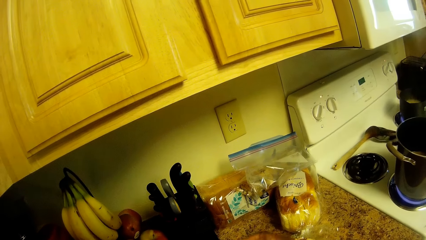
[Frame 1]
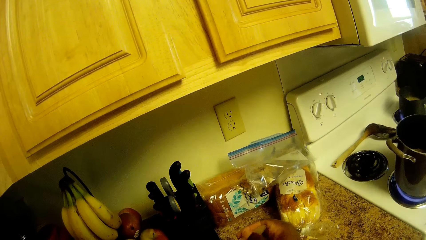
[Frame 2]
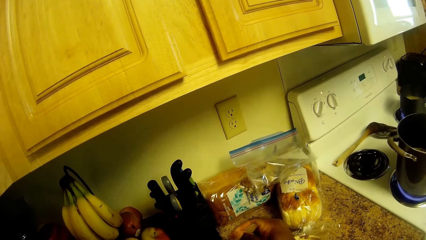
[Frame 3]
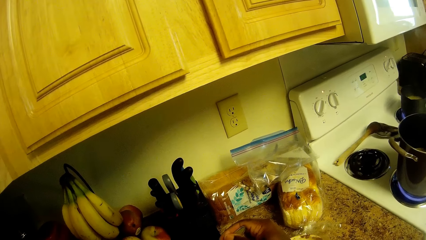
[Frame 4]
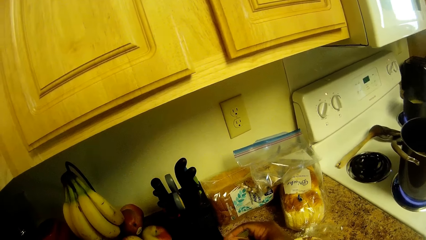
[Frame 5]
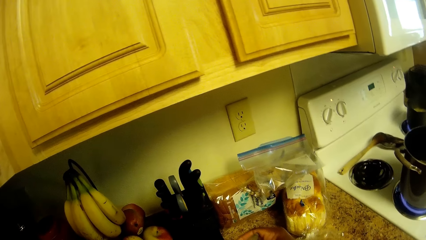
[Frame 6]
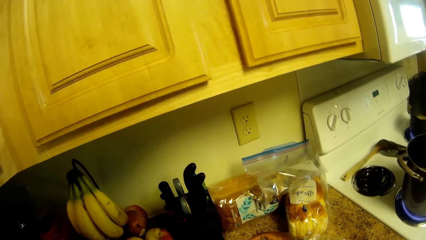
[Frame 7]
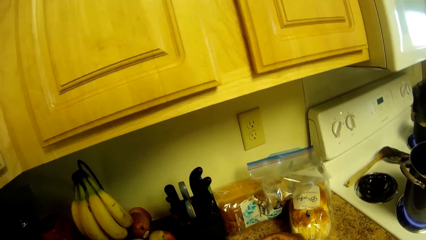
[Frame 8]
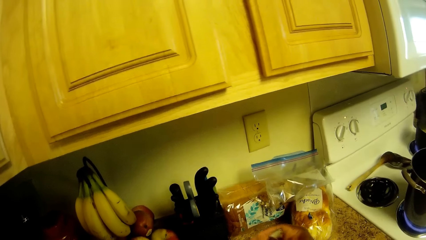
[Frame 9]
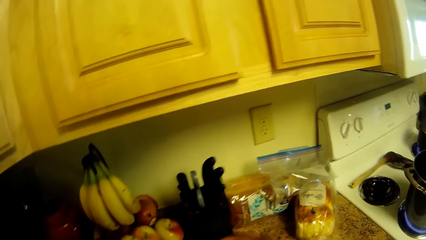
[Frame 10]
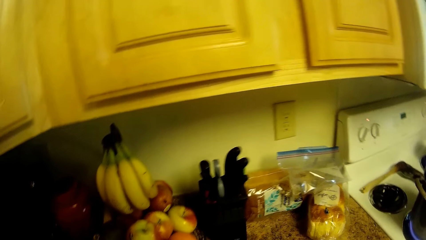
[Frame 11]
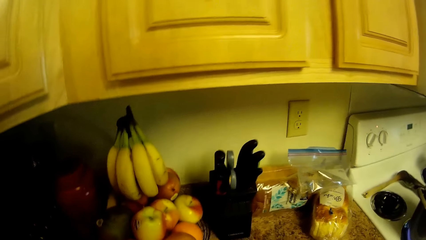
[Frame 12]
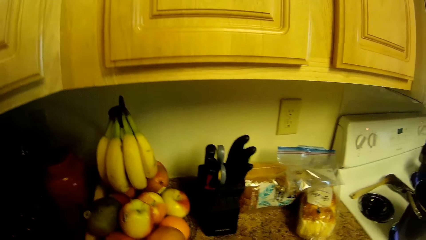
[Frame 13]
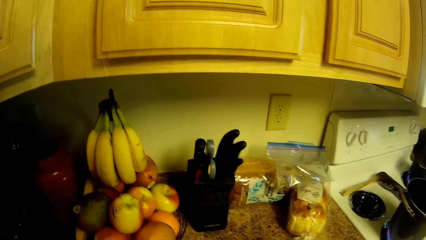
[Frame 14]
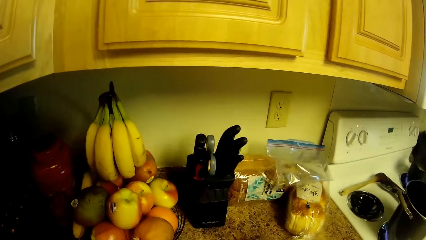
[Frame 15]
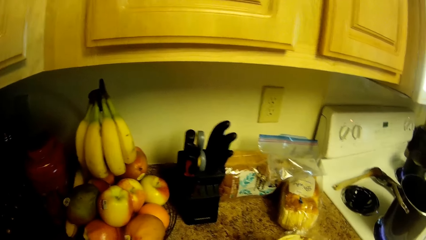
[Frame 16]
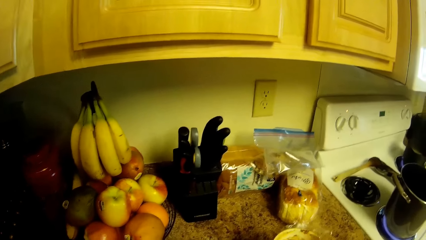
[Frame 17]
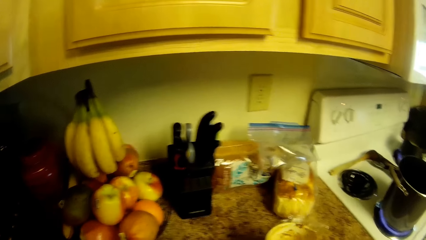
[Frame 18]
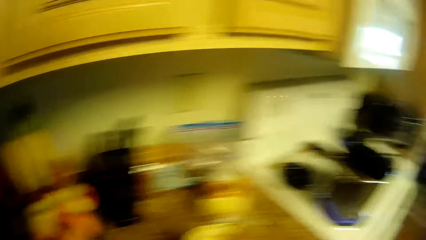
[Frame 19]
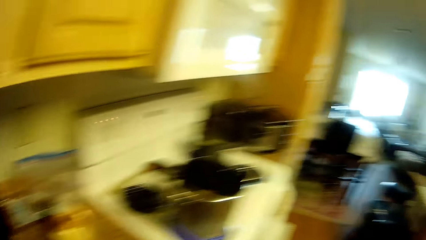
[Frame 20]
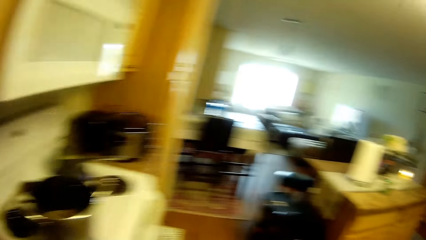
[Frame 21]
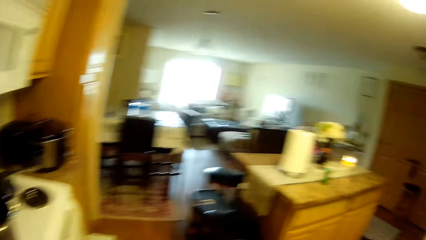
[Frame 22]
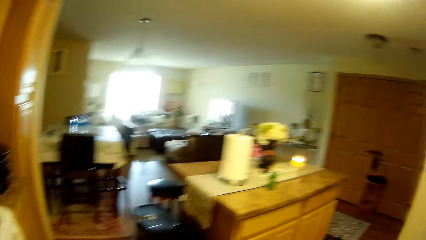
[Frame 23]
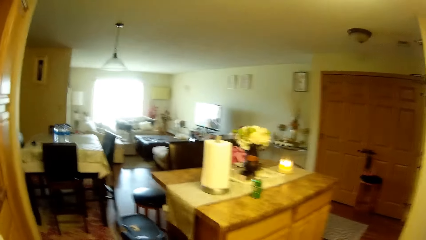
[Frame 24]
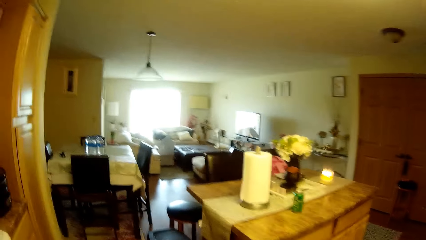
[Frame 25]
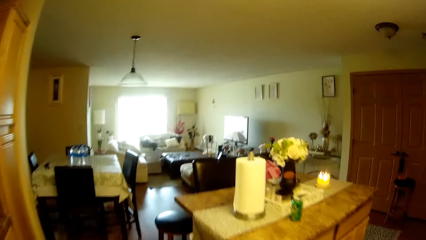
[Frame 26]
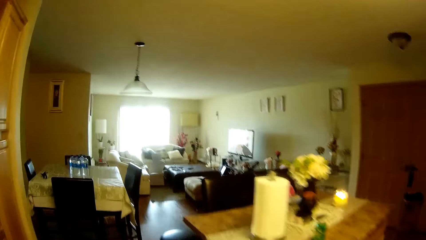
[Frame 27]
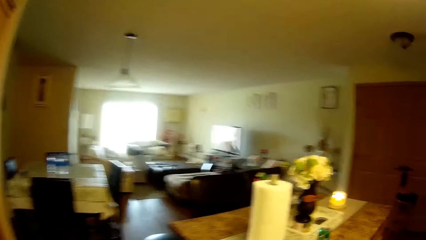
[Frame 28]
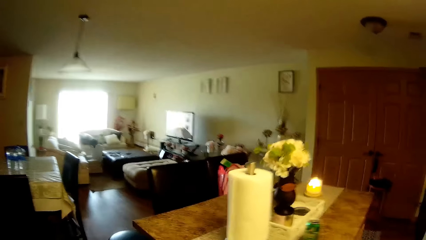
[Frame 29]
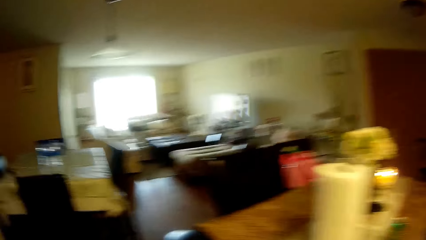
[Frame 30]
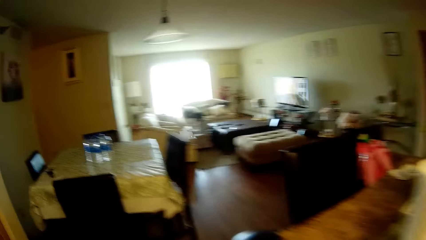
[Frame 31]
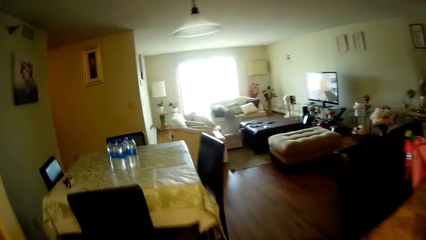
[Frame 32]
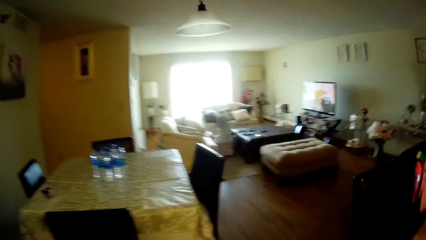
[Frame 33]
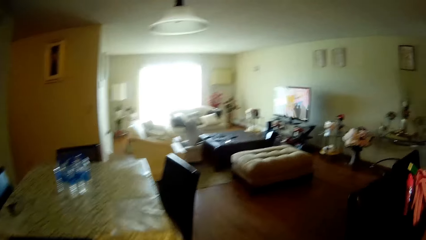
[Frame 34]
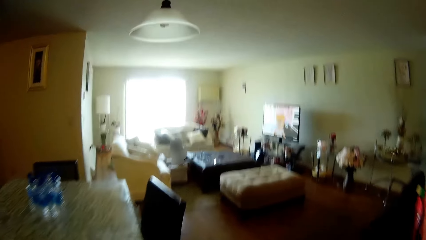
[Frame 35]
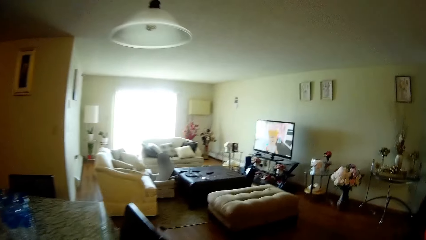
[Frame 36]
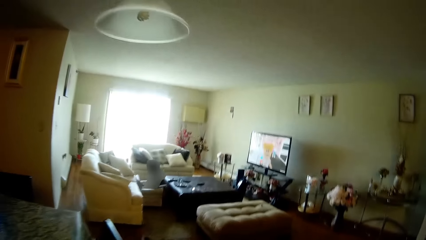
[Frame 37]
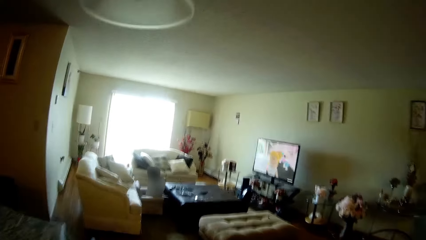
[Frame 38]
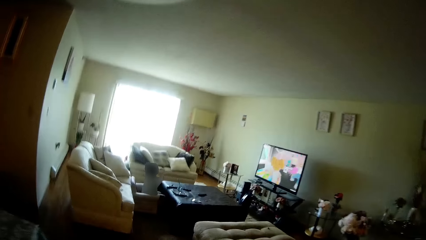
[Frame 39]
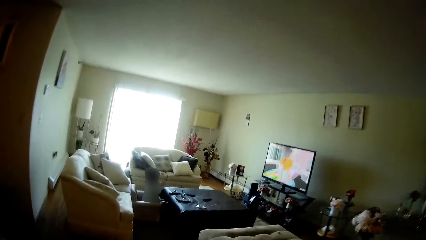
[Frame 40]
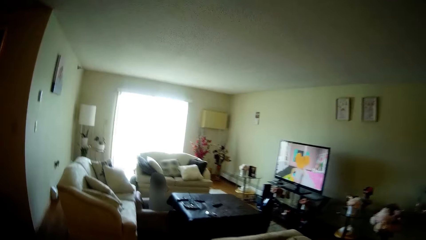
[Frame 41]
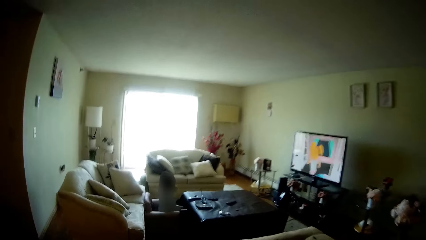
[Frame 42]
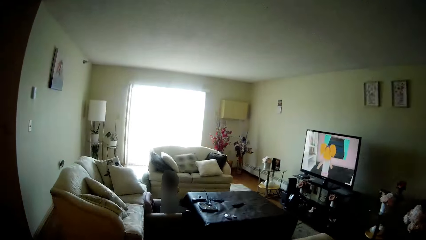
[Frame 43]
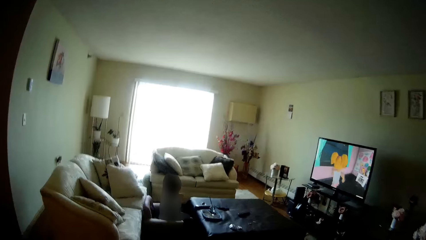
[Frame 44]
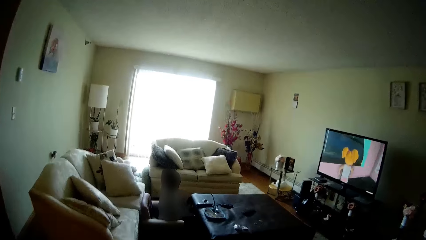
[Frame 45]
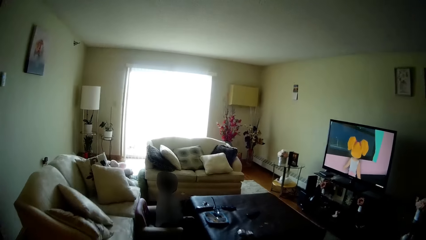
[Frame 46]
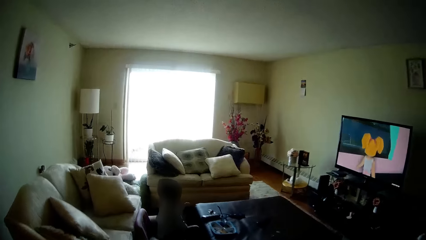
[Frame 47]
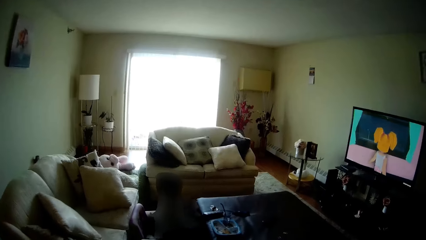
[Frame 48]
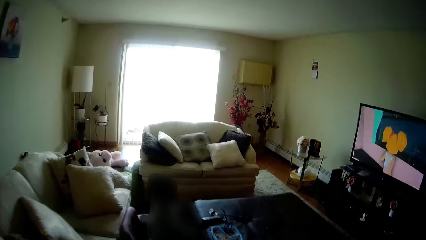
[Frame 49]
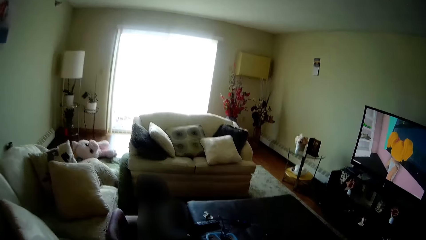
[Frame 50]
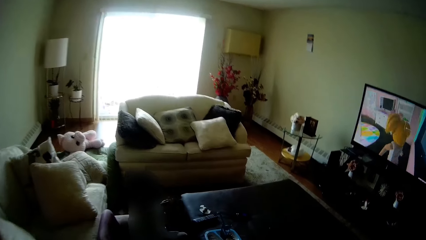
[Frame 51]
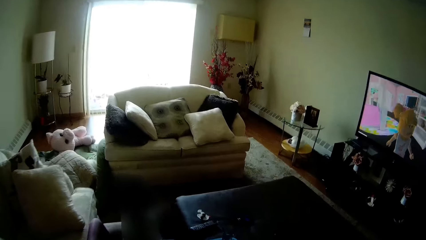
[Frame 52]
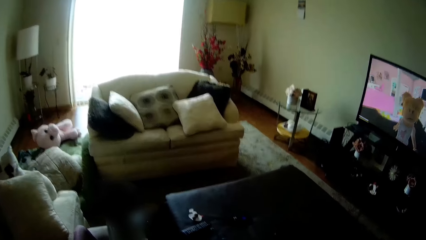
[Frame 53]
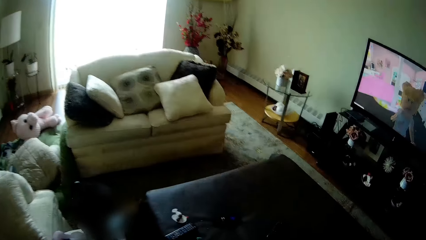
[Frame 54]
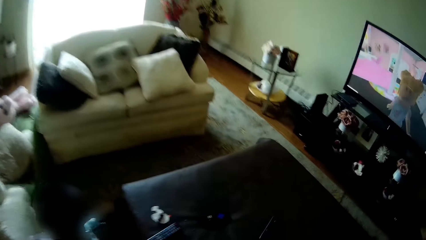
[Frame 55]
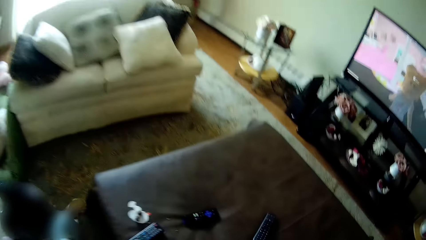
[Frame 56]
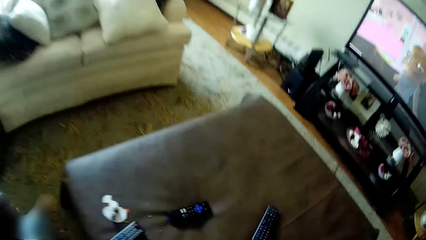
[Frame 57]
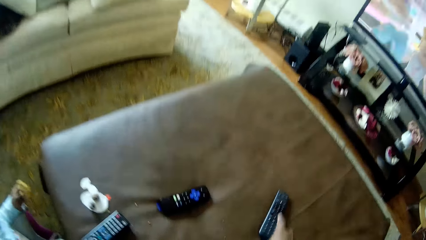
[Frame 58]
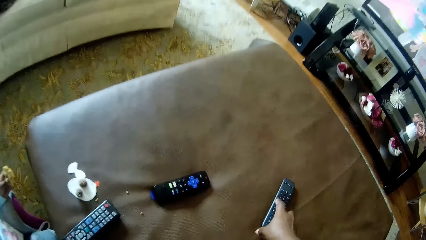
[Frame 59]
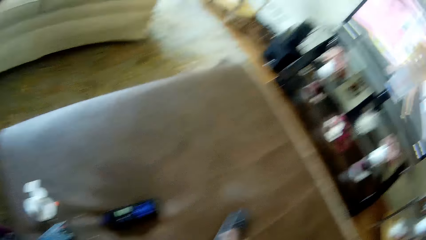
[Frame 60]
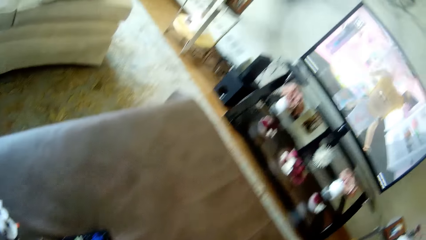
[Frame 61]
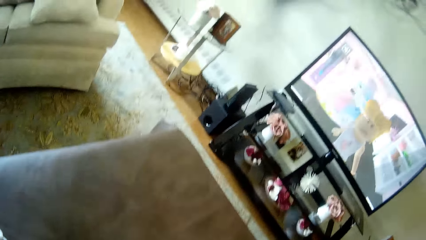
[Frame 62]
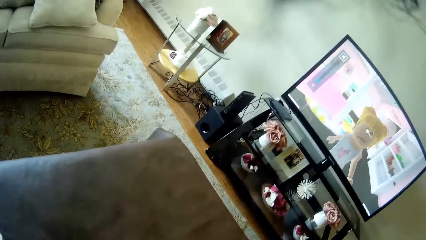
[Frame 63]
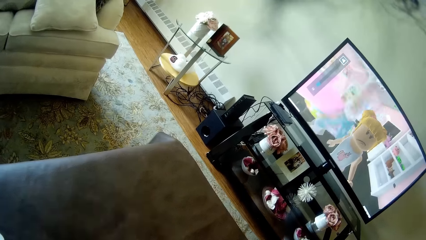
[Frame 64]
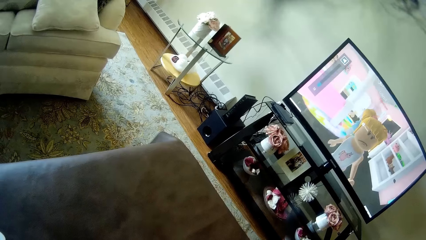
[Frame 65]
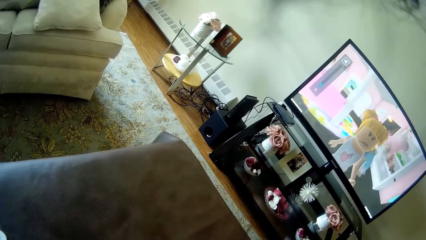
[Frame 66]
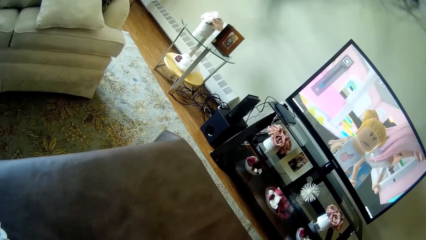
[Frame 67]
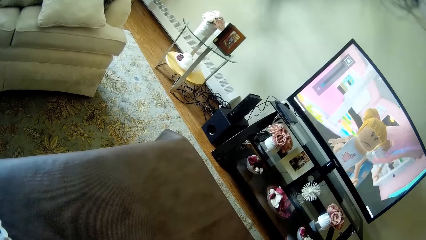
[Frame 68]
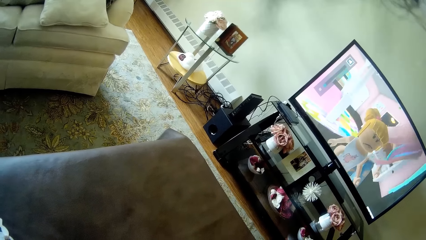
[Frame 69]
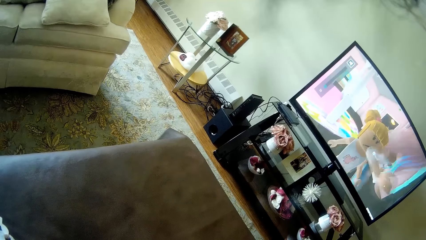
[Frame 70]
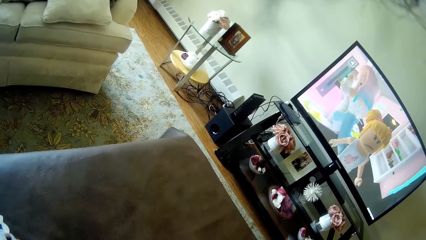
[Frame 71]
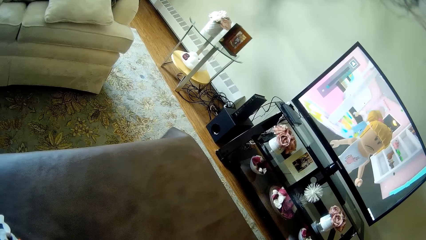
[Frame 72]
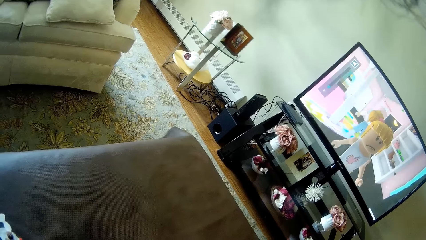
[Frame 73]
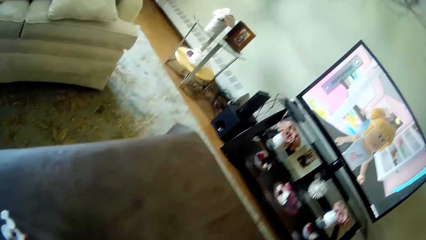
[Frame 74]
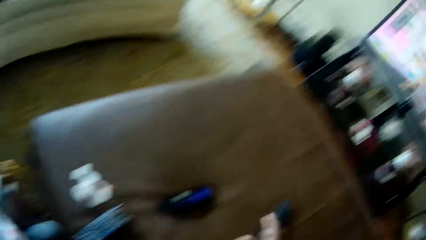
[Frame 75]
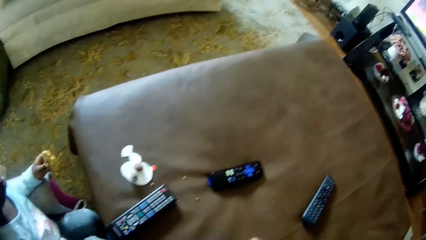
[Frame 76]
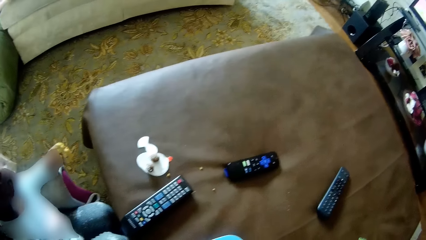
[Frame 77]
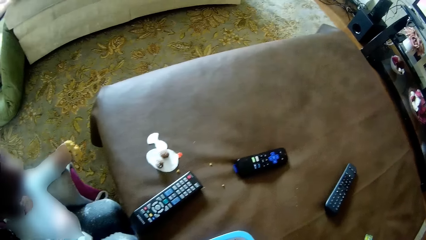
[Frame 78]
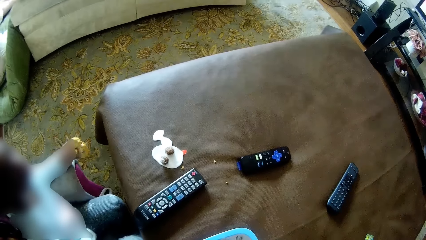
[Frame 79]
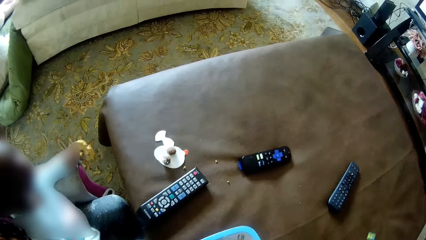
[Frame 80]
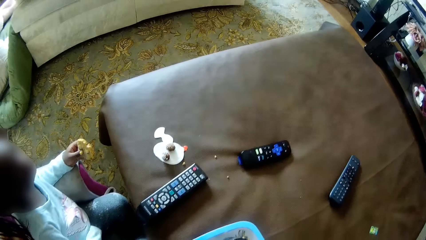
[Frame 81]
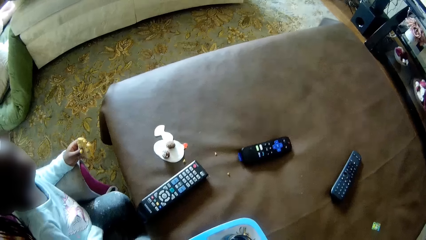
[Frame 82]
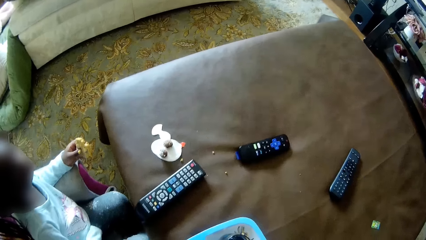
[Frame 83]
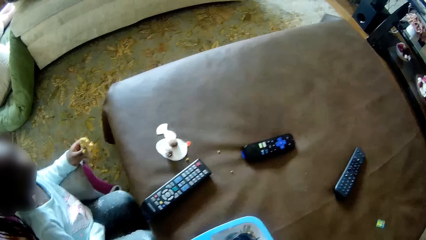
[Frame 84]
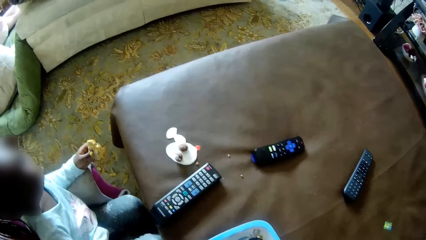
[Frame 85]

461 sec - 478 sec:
The camera wearer walks towards a sitting room. She walks around the kitchen. She picks up a remote from a table with her right hand. She reduces volume with the remote.
